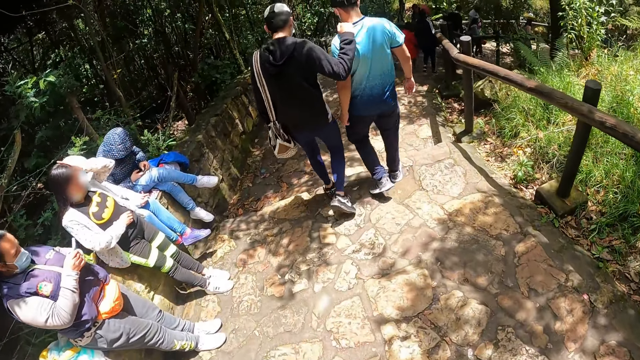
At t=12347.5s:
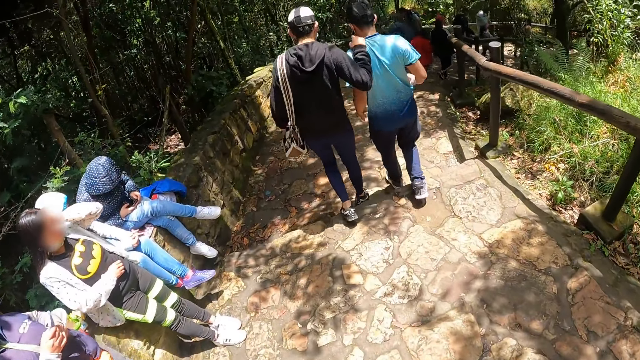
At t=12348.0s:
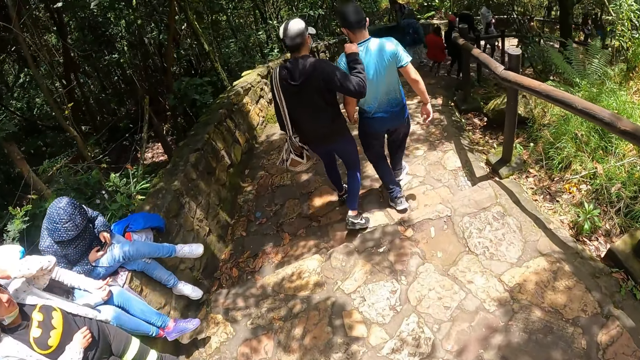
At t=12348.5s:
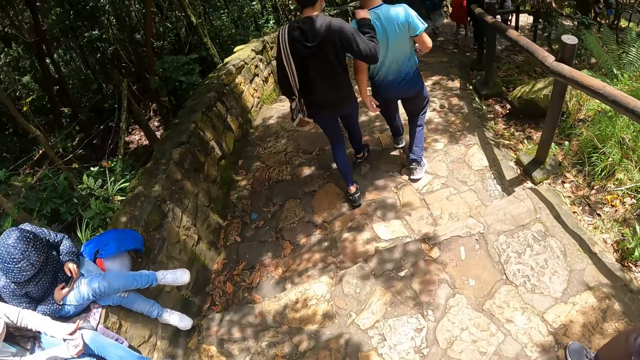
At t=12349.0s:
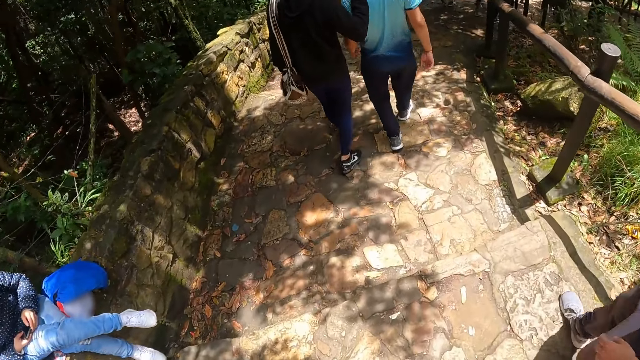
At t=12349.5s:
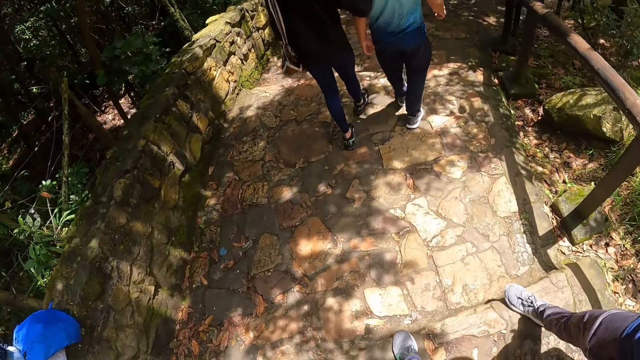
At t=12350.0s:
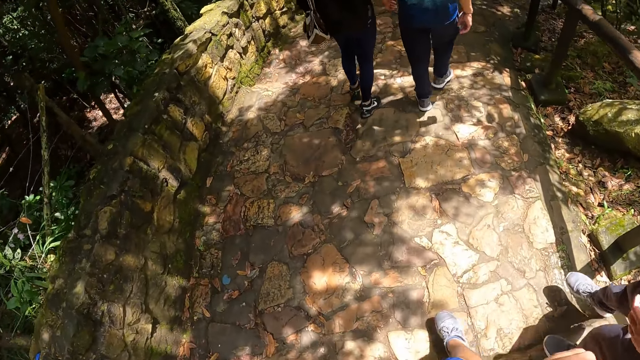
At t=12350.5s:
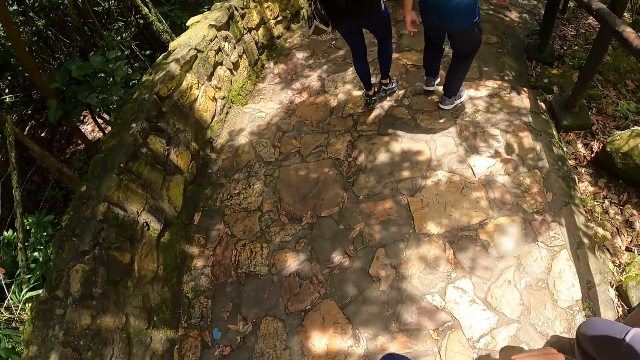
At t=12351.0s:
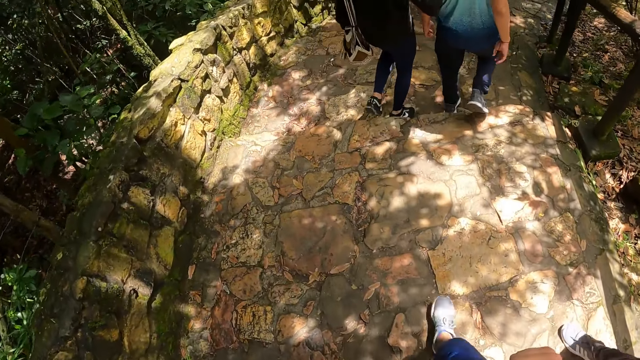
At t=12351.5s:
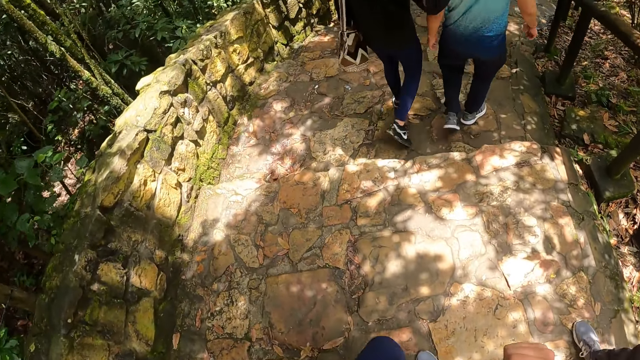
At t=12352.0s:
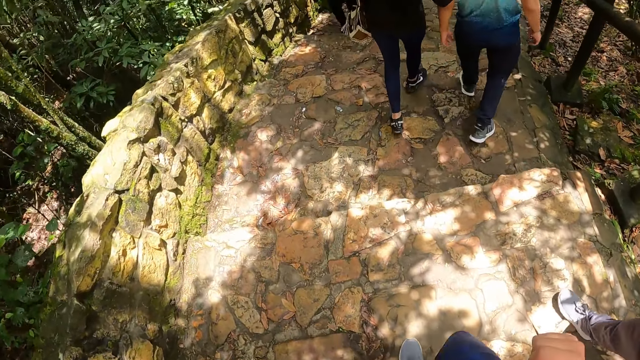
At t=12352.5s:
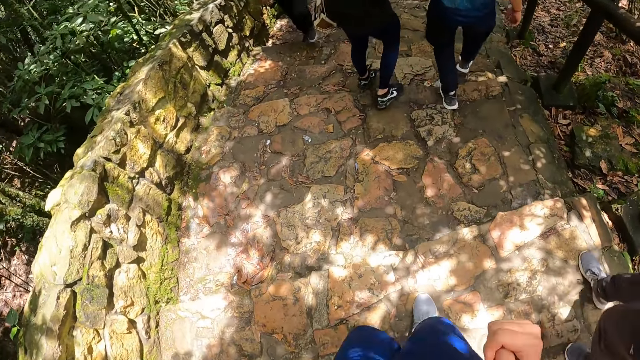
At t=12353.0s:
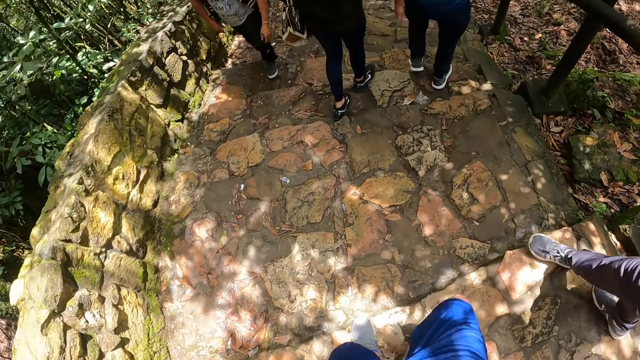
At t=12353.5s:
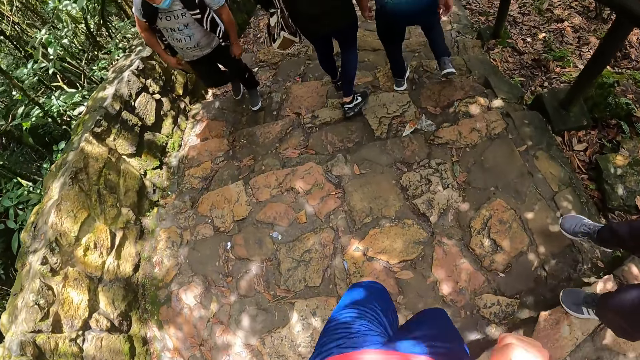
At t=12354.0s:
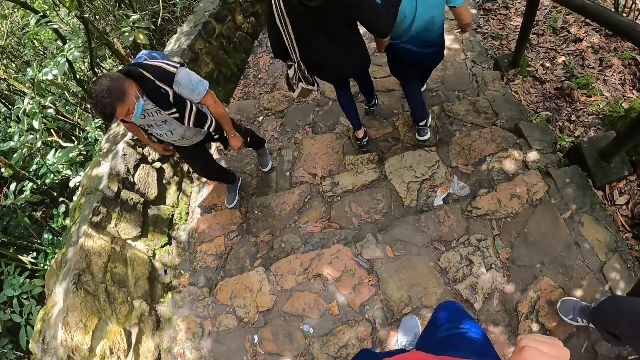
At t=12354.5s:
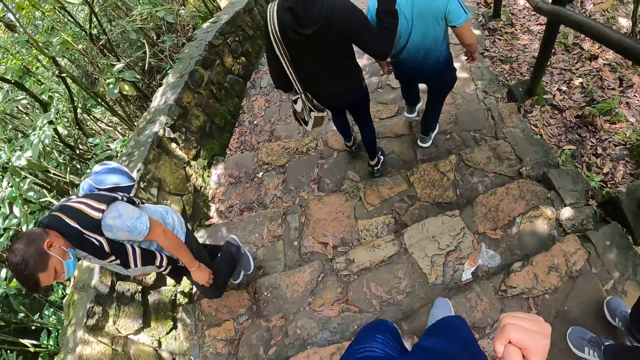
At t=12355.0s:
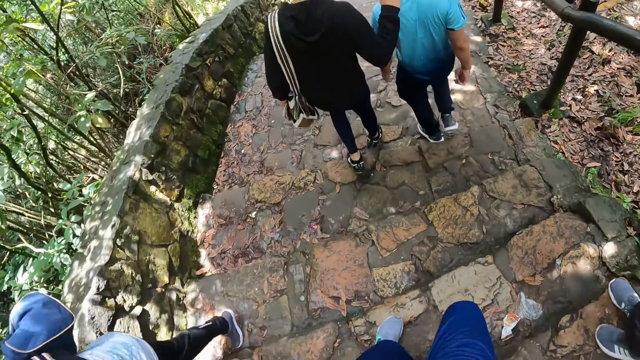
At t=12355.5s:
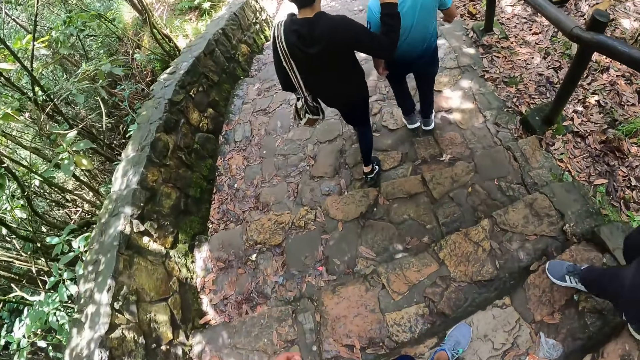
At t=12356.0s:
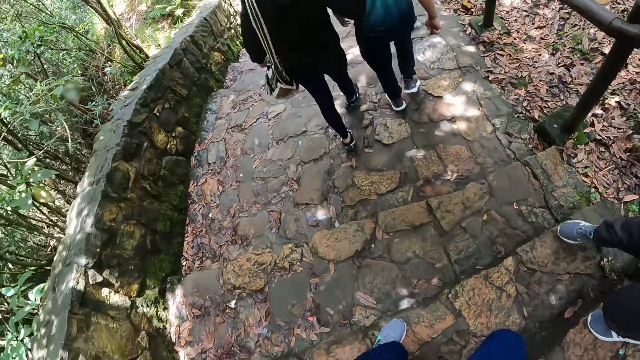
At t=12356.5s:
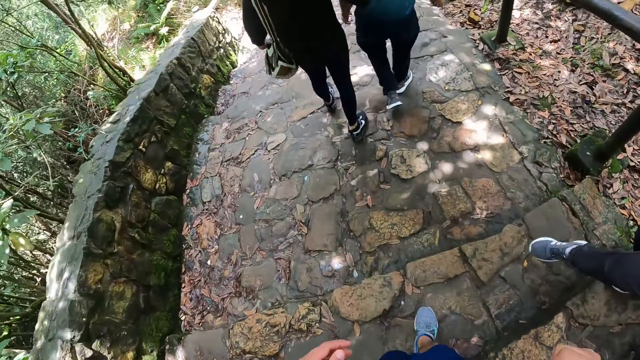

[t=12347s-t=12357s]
The man walks on the pathway. The camera wearer walks down the stairs.

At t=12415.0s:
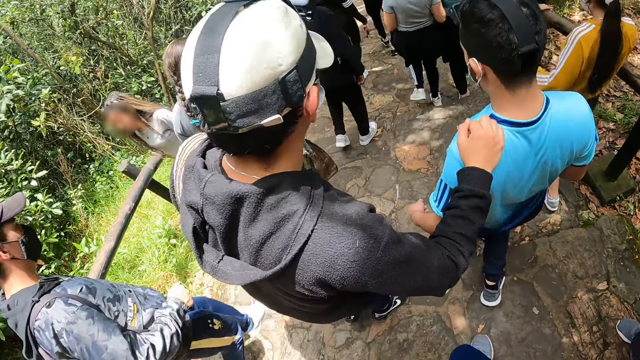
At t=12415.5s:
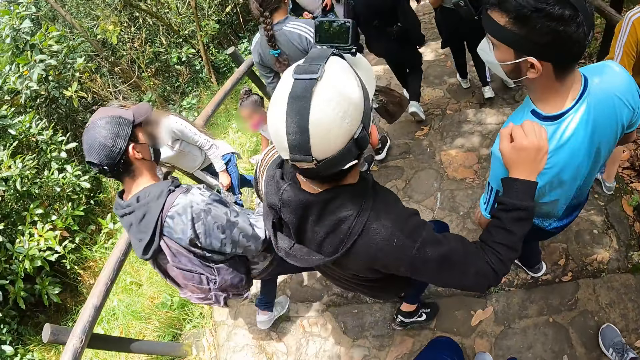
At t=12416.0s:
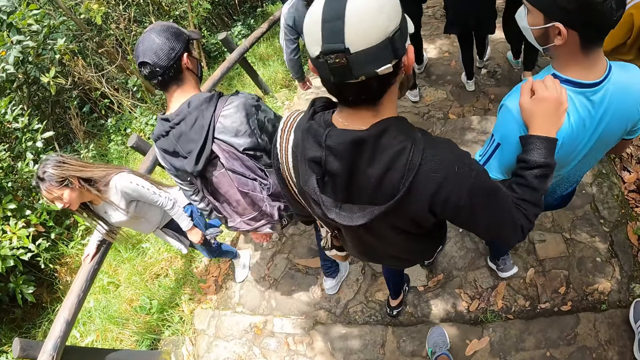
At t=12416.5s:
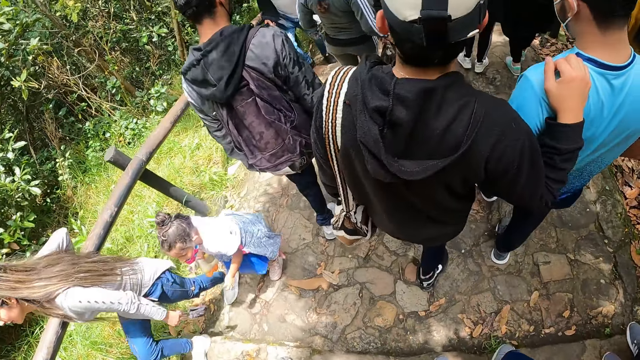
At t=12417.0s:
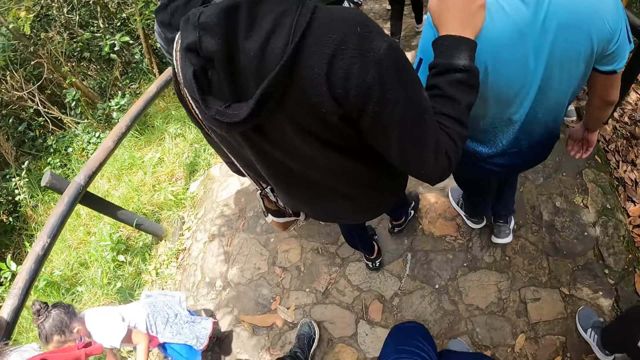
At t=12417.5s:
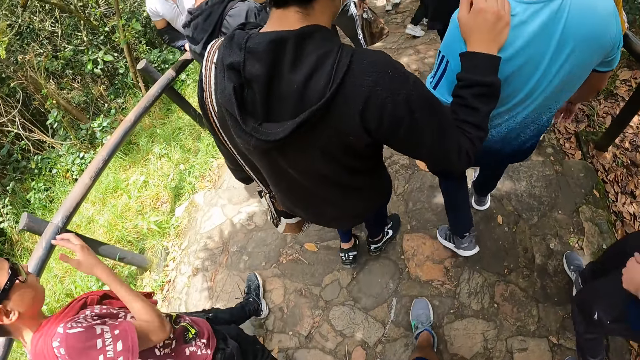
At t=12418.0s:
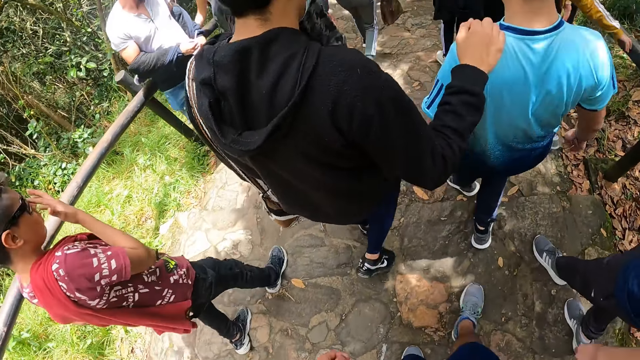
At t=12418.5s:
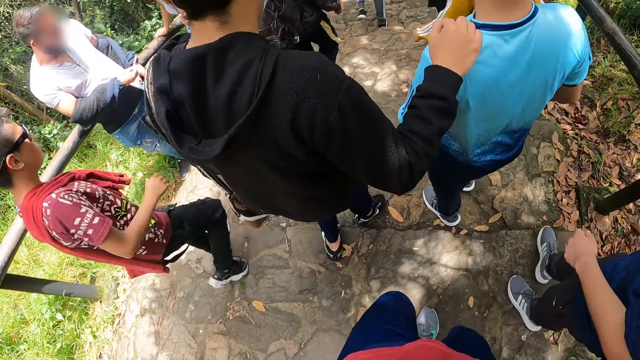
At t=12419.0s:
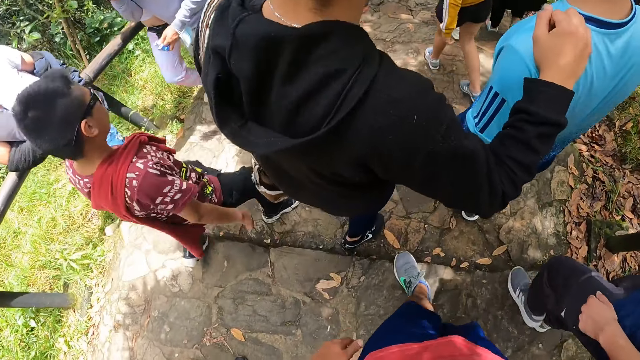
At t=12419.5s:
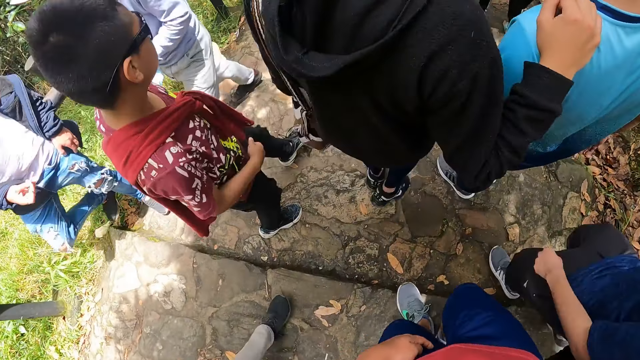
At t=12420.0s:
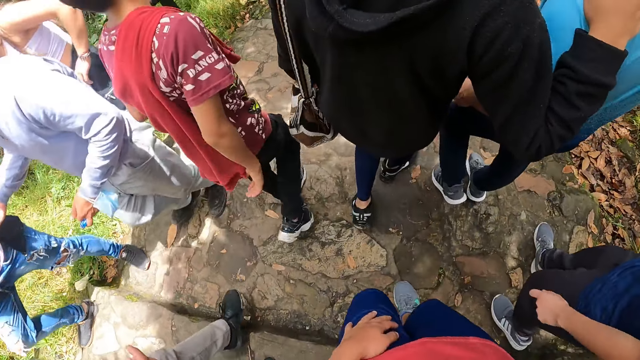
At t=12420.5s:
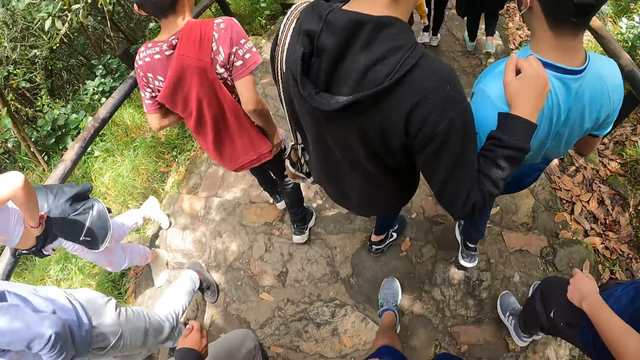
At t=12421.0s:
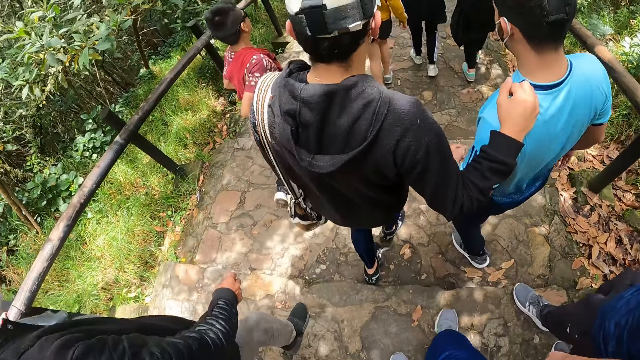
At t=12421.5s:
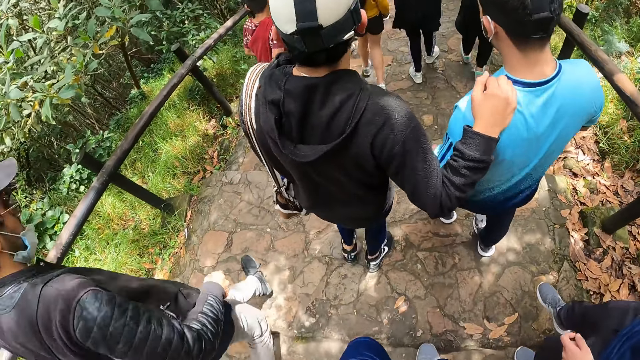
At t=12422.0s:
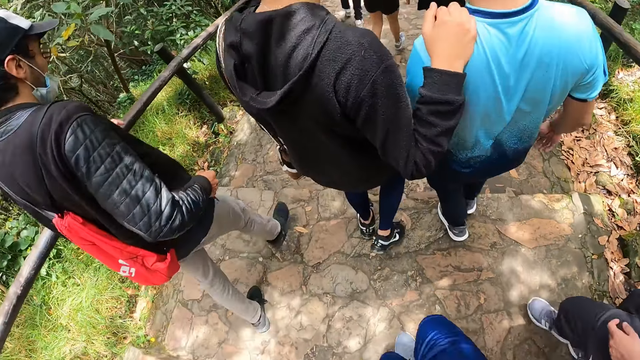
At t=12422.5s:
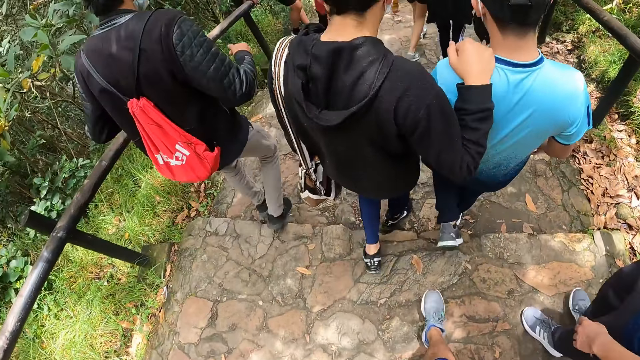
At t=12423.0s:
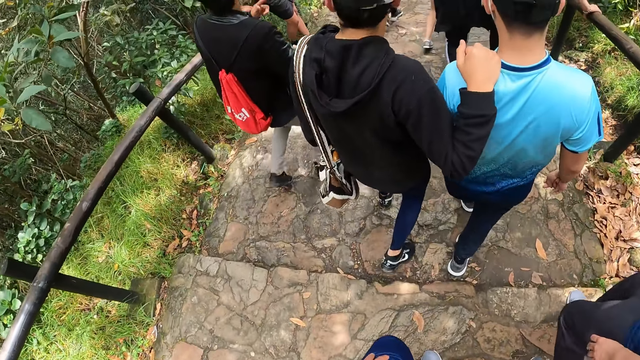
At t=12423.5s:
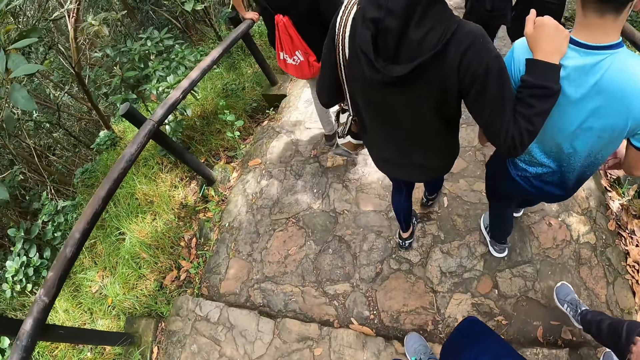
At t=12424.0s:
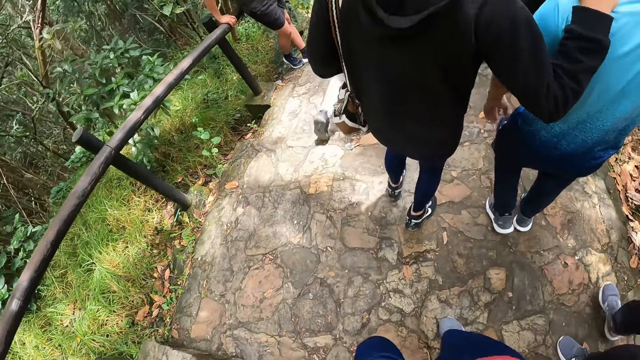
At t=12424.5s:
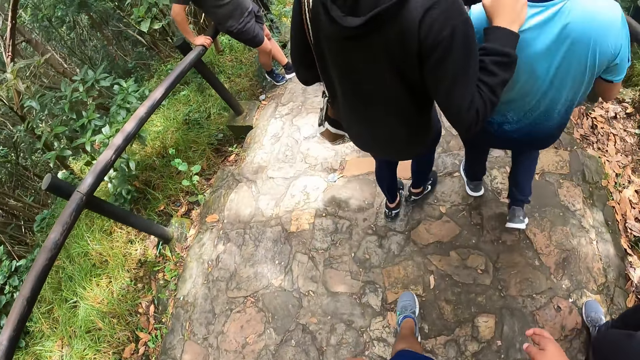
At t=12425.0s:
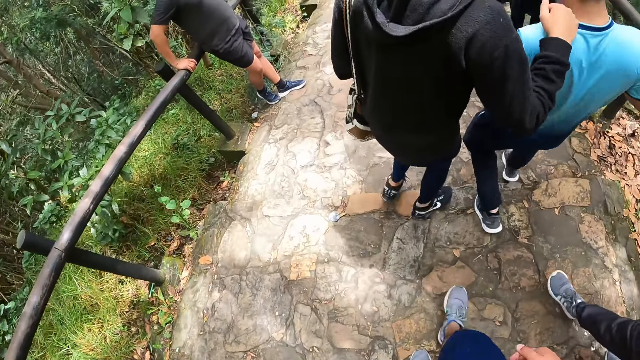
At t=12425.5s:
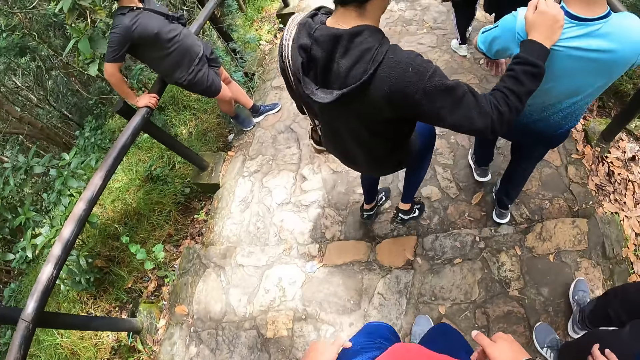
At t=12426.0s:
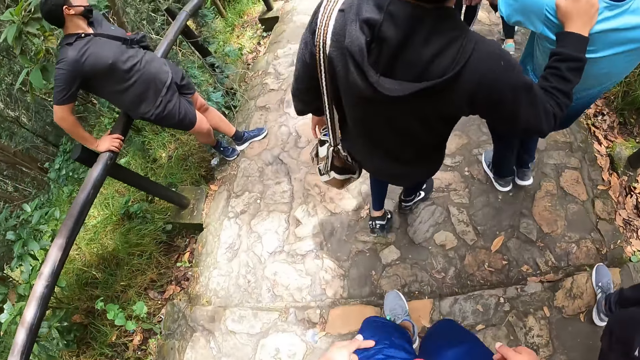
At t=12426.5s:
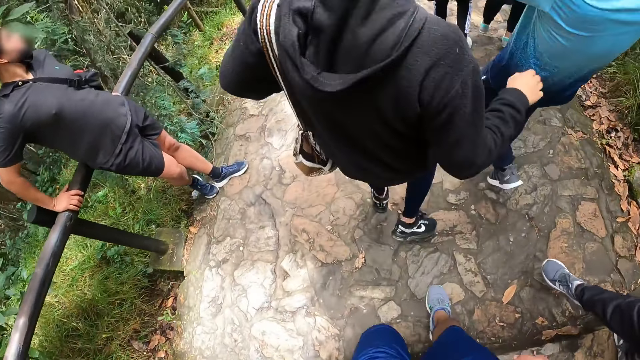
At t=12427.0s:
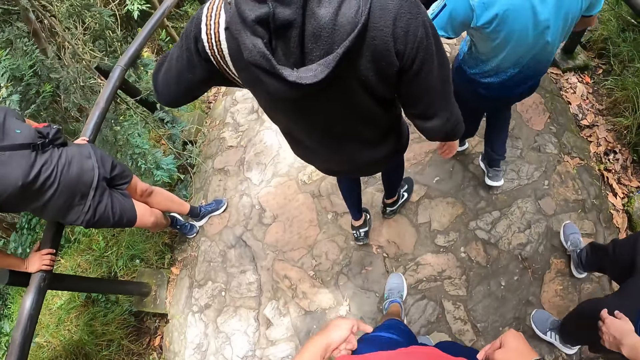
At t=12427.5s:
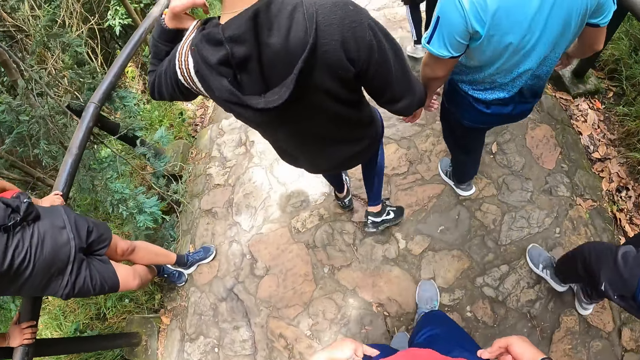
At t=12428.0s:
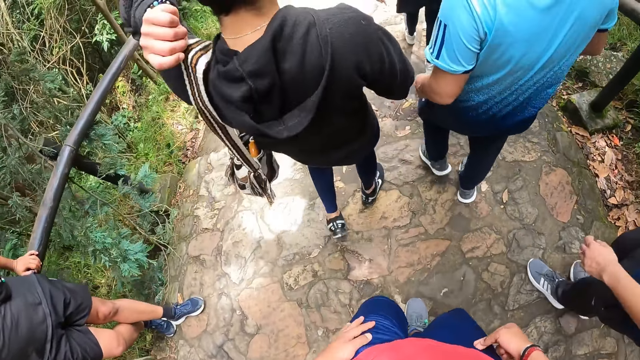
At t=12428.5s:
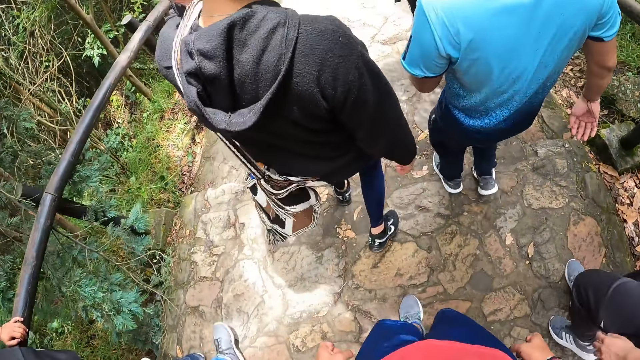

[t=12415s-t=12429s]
A person holds another person on his shoulder. The first person and the other person walk down the stairs. The camera wearer walks down the stairs.
